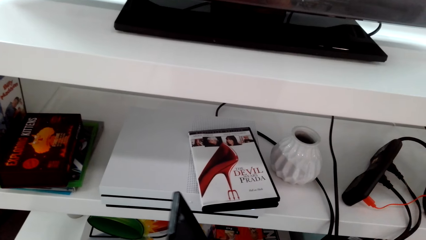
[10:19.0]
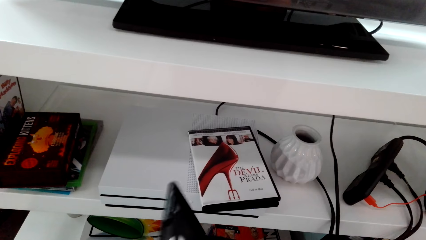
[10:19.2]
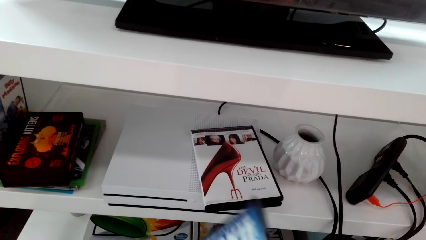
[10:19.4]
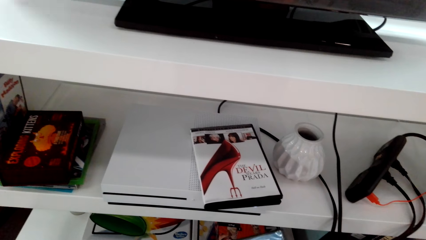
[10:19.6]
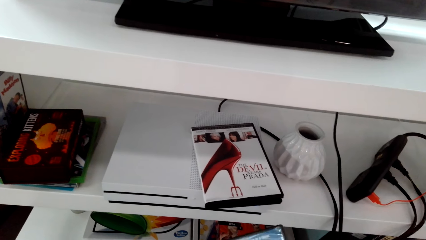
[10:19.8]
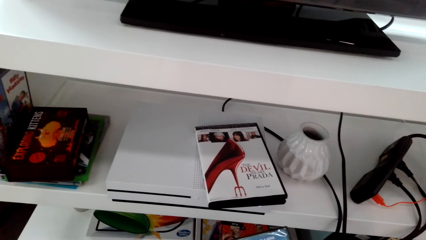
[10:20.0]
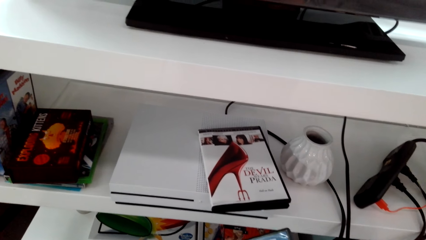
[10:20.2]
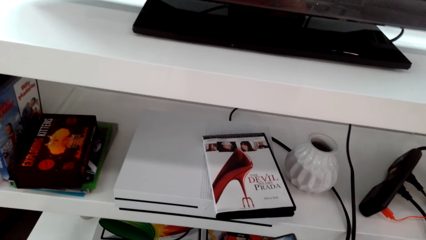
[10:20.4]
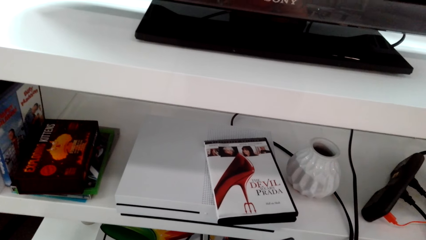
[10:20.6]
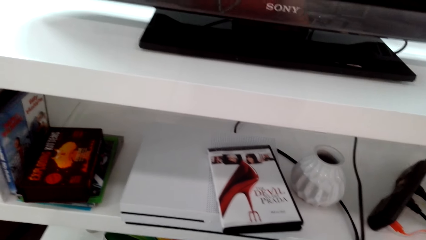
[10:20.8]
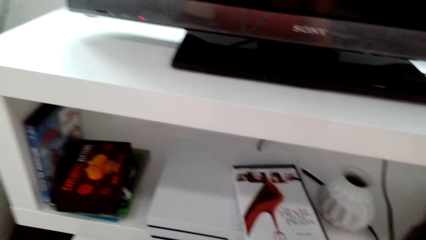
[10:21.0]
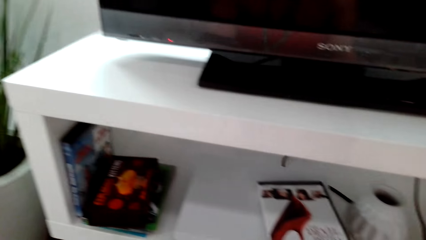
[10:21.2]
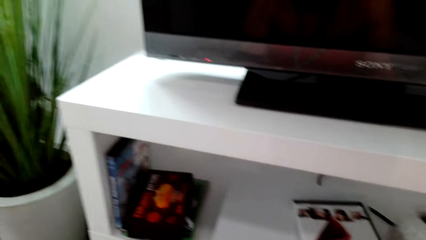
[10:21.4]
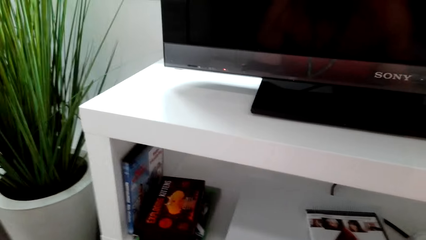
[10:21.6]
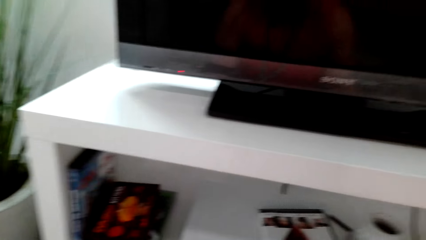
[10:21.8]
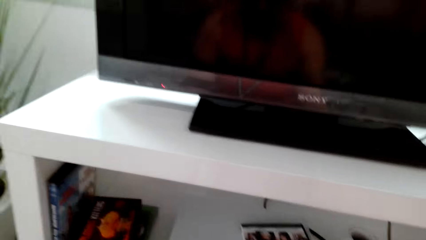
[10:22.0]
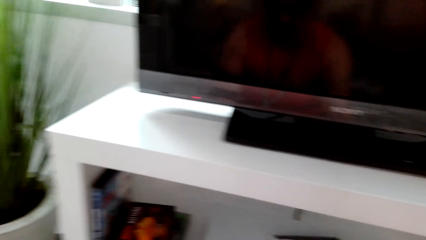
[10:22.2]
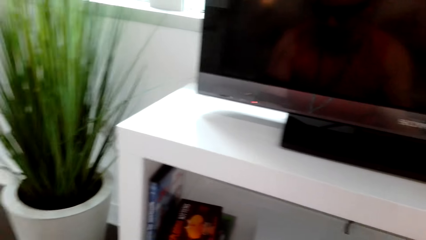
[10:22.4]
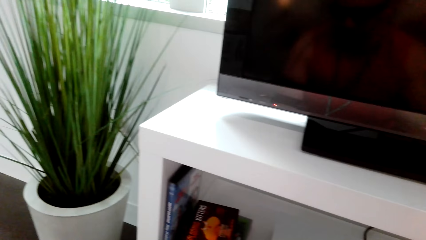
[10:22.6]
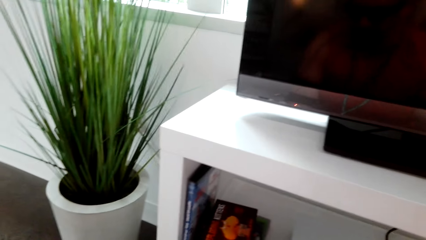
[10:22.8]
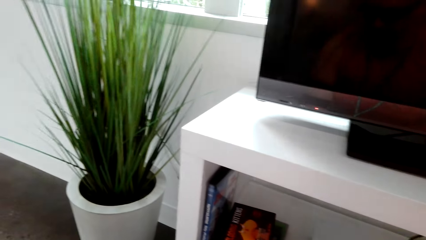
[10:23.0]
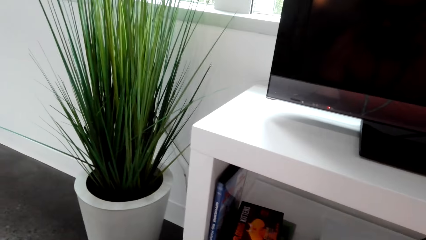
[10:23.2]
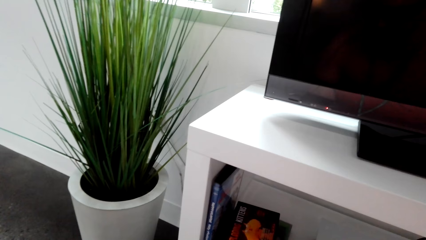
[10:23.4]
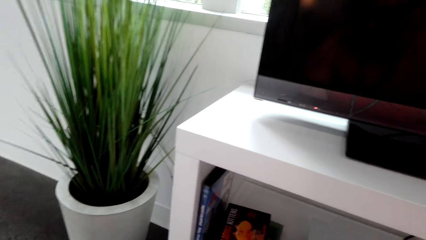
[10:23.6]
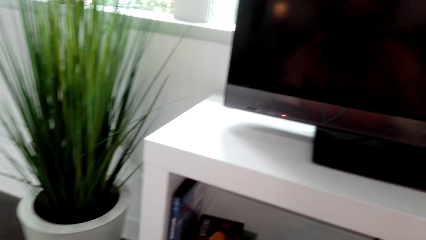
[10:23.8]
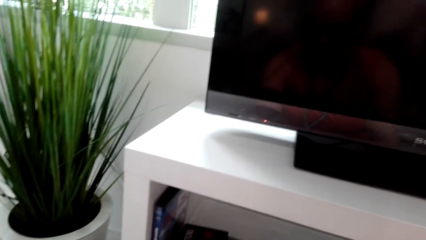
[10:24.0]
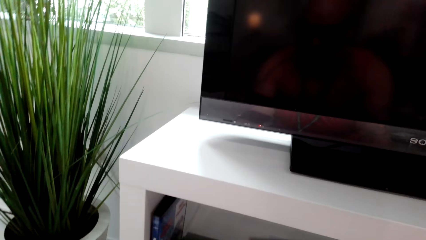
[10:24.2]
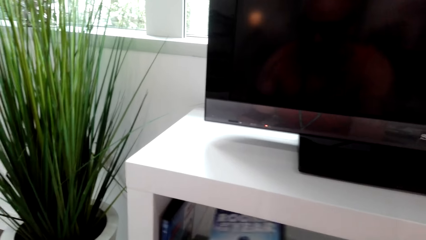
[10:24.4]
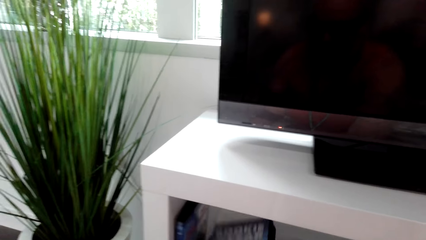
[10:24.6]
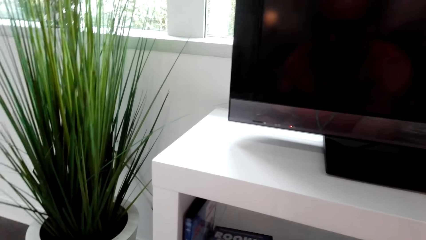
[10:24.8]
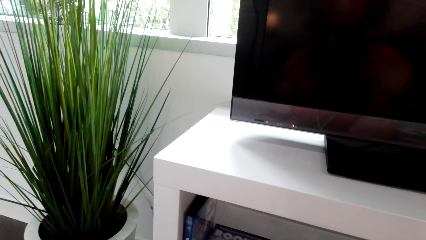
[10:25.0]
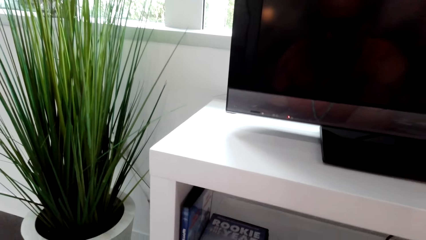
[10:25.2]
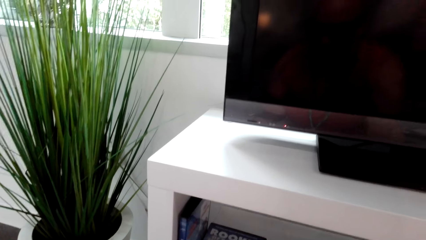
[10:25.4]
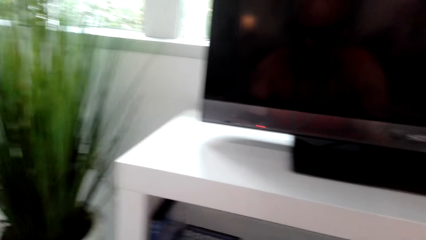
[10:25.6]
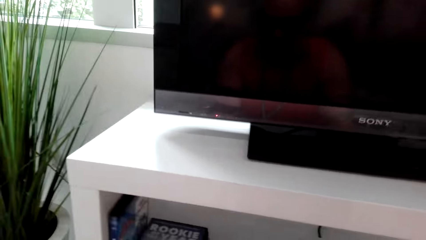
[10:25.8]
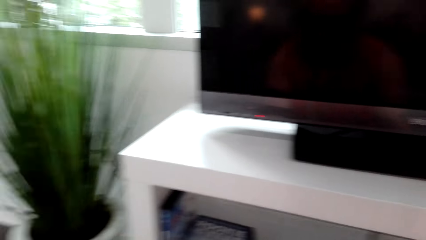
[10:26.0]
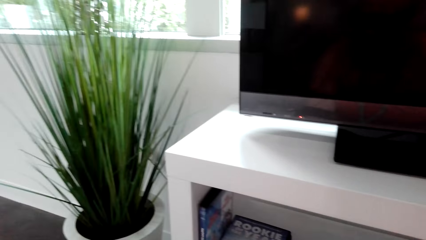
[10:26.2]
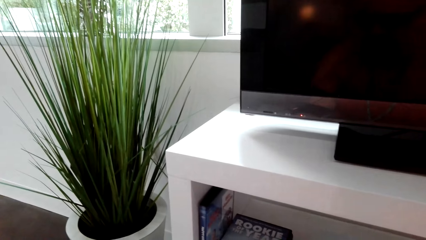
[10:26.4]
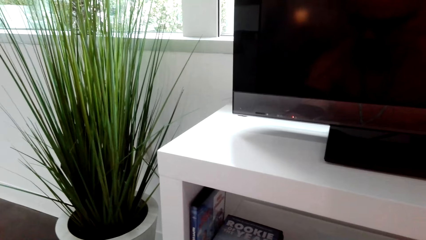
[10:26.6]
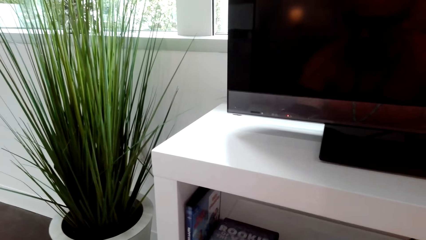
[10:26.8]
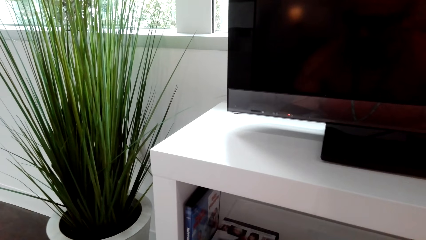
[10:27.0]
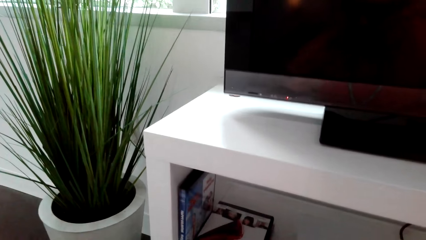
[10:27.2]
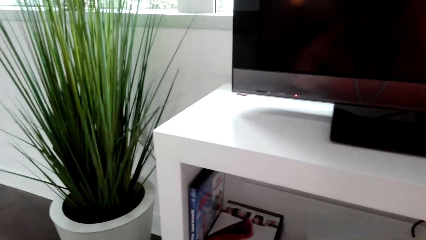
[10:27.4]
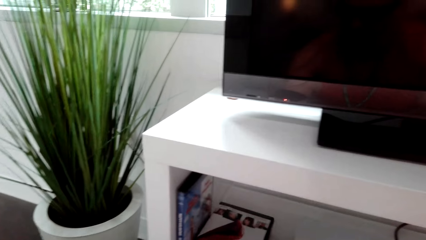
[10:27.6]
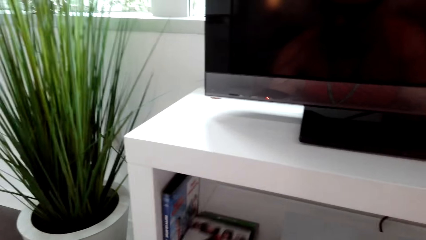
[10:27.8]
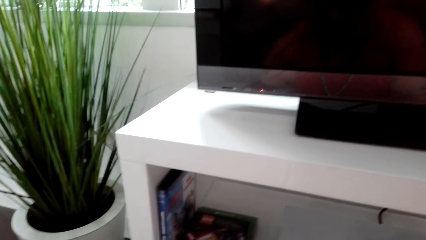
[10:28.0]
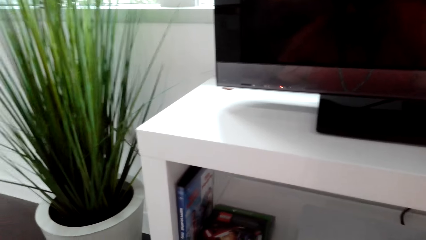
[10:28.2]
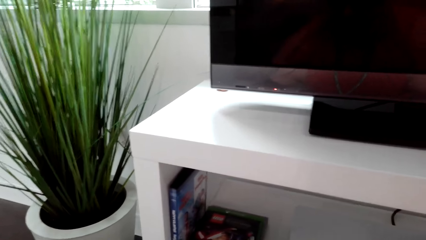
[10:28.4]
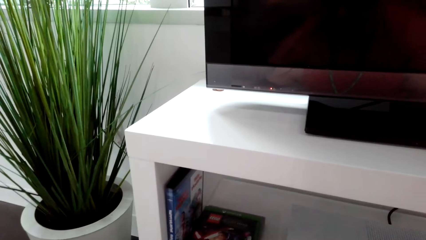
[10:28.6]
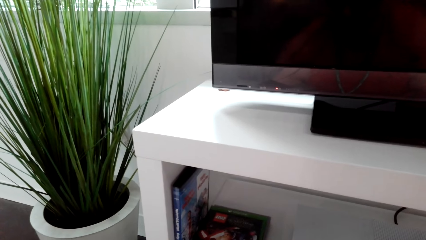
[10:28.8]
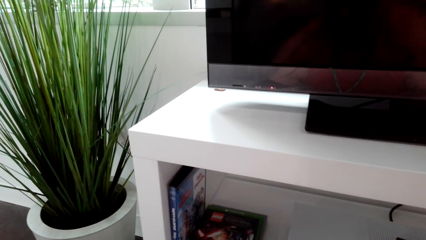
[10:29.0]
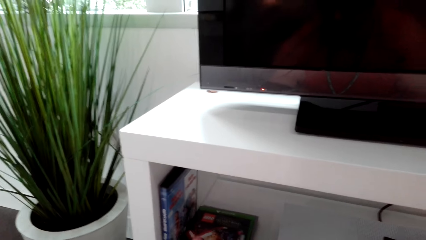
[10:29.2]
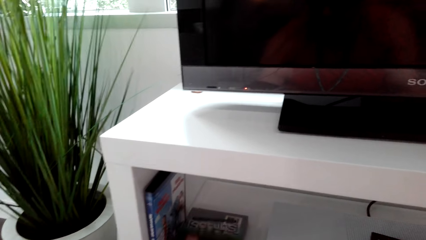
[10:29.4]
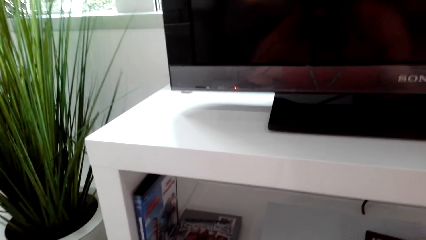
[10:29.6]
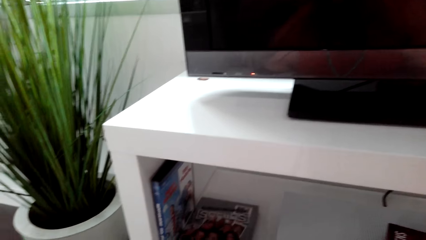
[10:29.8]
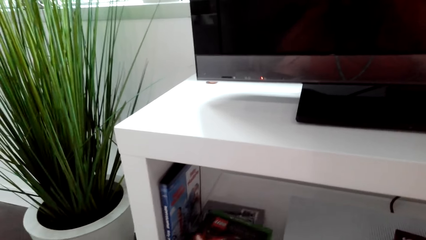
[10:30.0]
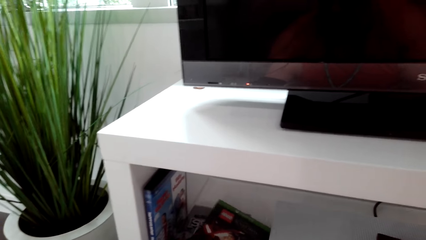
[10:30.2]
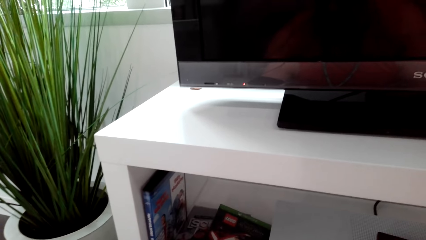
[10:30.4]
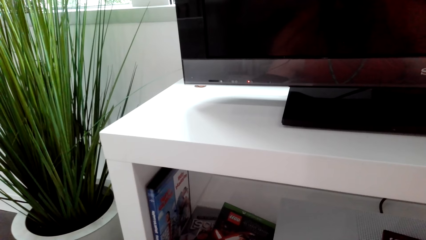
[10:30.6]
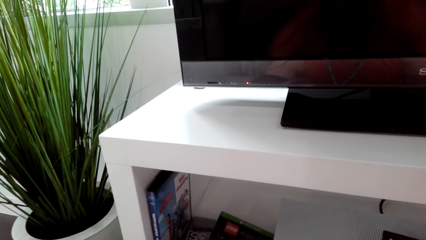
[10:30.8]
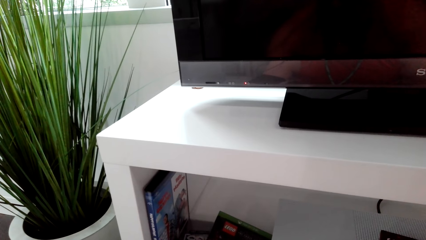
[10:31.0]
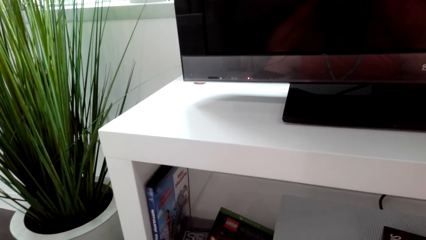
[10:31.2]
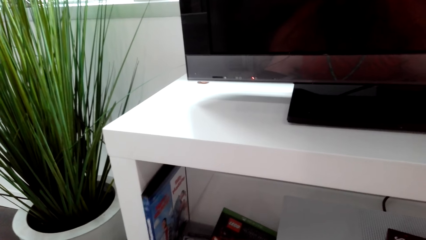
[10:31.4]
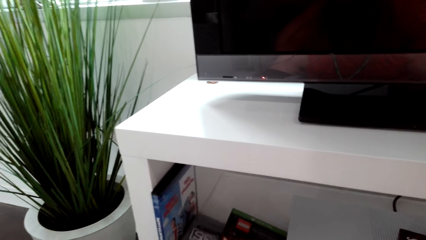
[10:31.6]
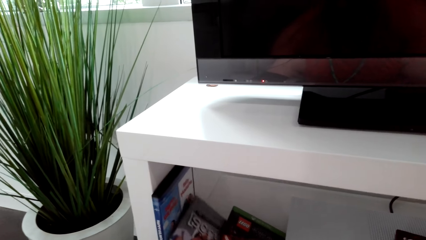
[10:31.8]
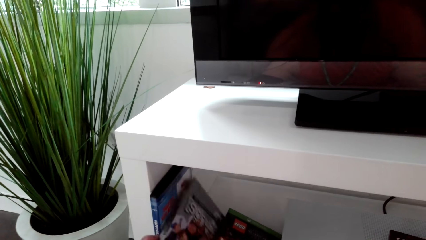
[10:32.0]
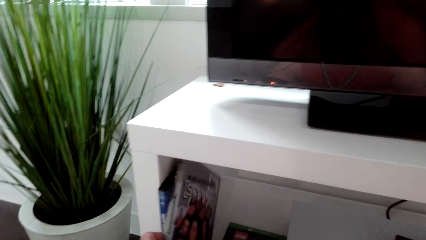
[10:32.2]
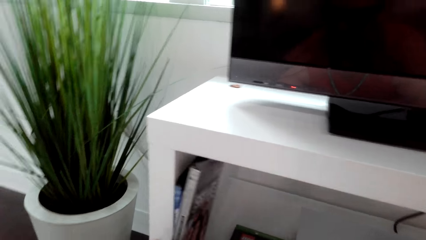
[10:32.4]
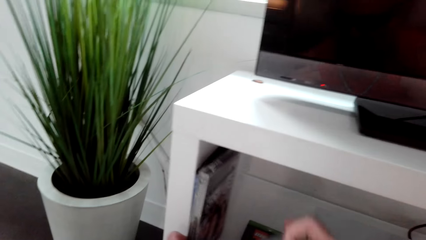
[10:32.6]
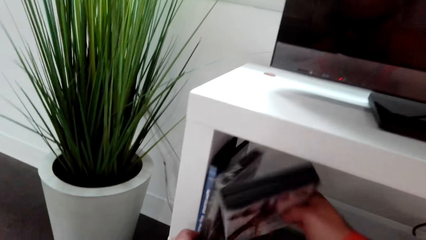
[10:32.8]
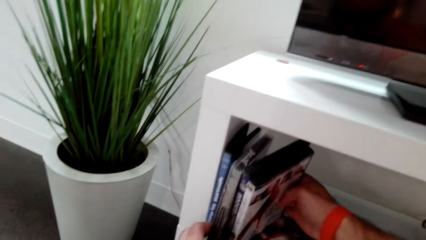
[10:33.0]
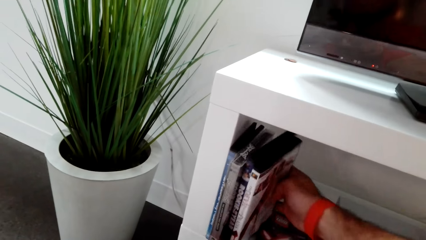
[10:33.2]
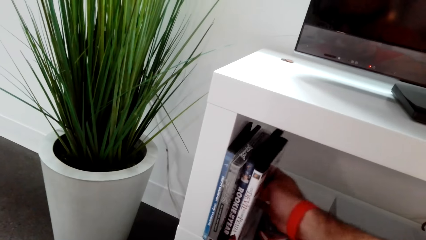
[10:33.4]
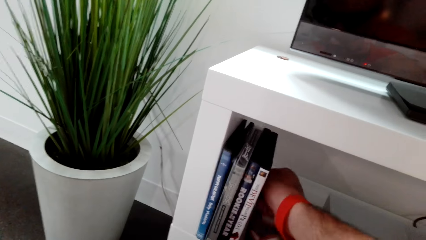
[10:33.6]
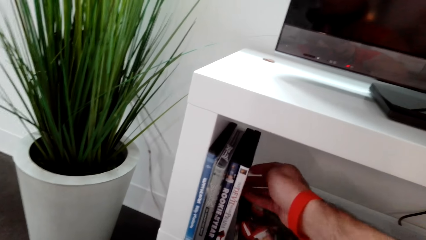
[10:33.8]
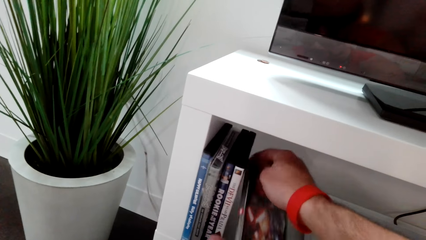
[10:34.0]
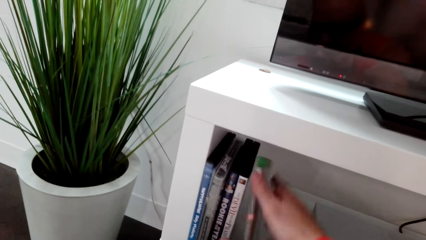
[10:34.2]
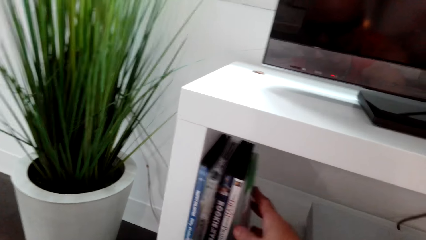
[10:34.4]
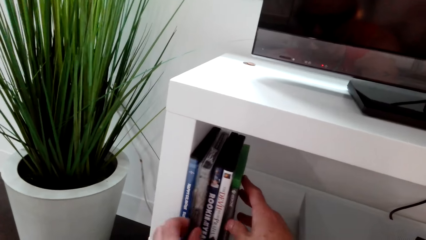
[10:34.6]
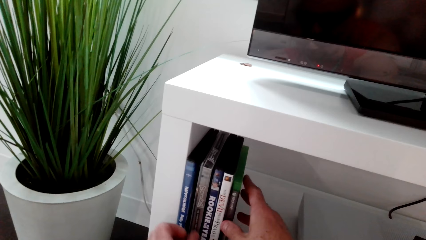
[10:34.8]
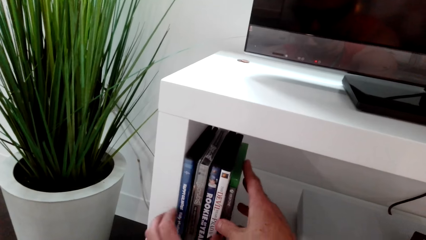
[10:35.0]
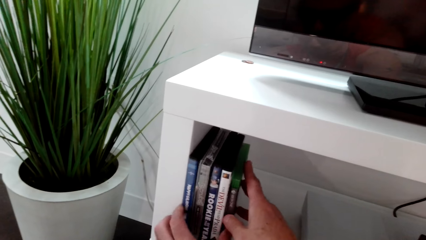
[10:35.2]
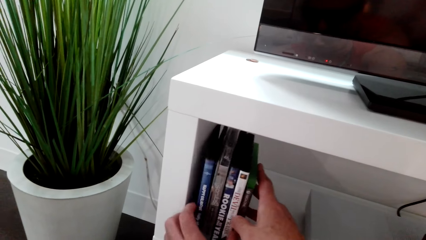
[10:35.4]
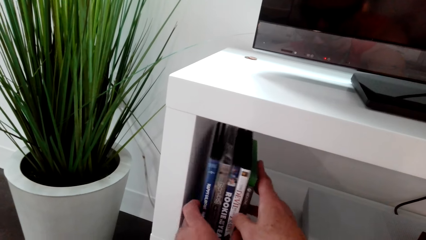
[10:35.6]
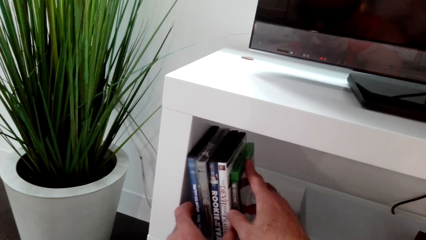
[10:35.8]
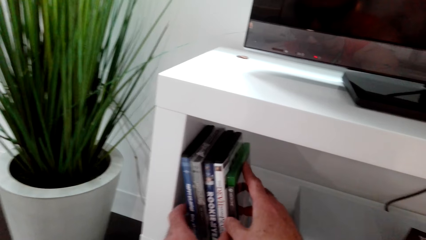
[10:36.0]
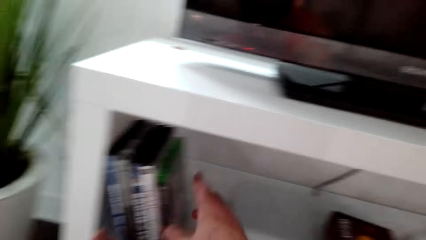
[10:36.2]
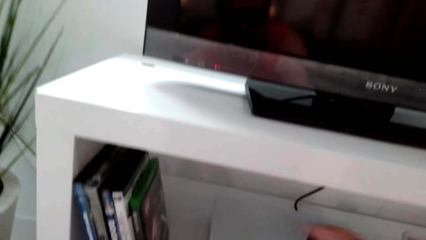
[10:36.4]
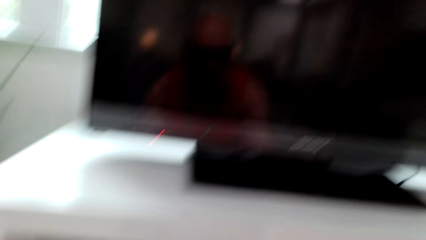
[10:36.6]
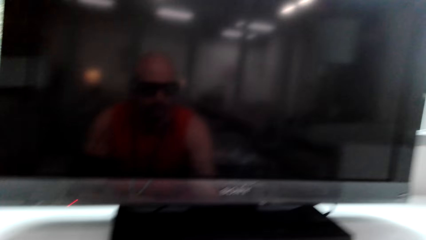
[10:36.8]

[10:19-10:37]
The camera wearer opens the CD case. They look around. They put the CD case on the shelf of a TV stand. They pick up CD cases on the TV stand. They arrange the CD cases upwards.
